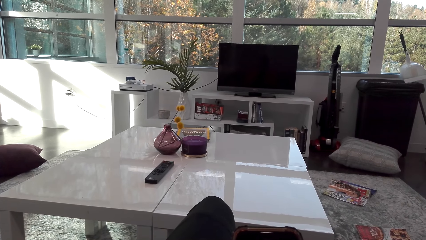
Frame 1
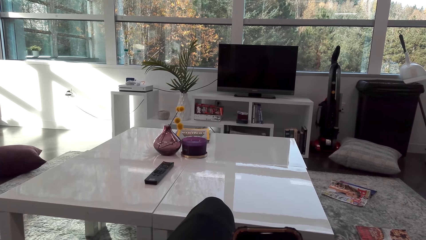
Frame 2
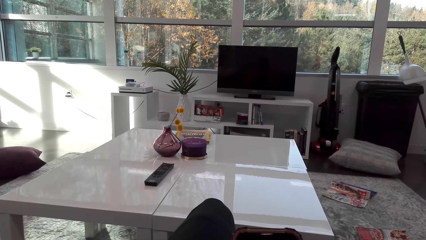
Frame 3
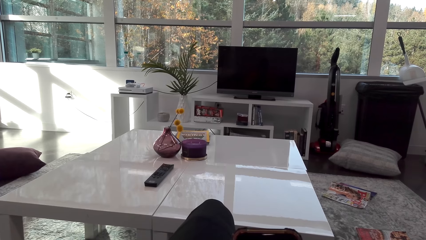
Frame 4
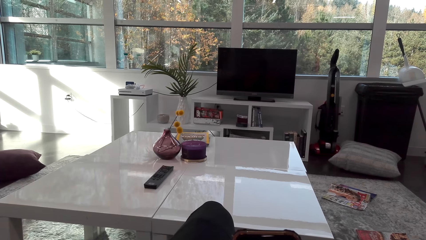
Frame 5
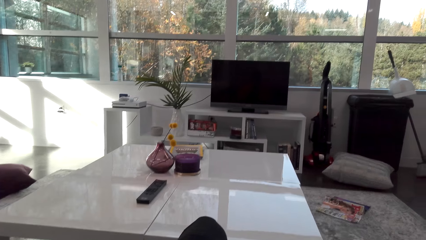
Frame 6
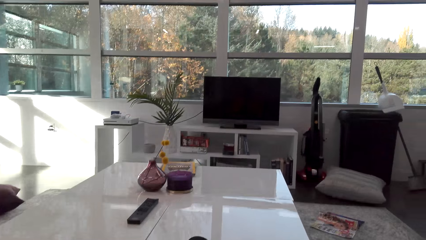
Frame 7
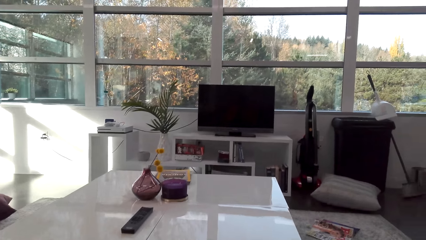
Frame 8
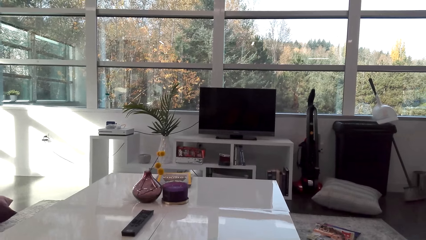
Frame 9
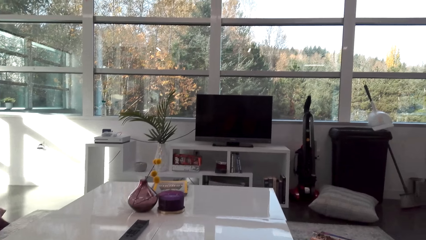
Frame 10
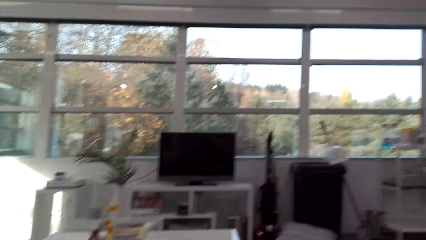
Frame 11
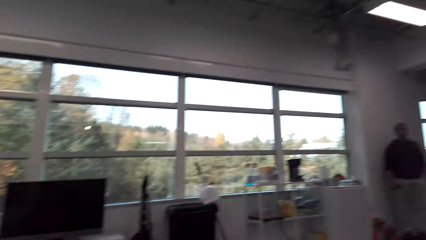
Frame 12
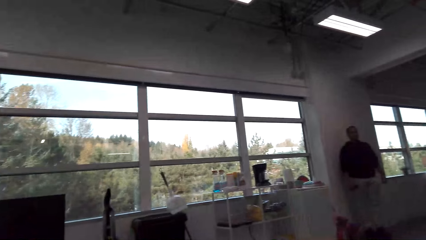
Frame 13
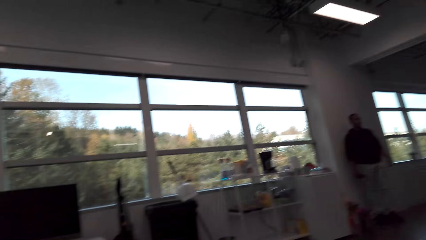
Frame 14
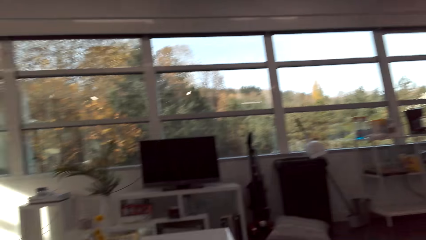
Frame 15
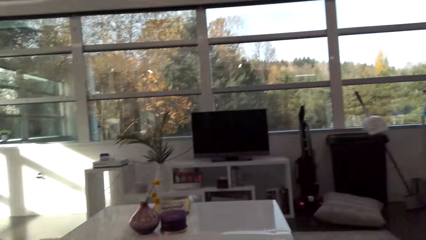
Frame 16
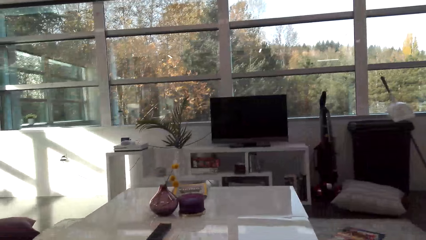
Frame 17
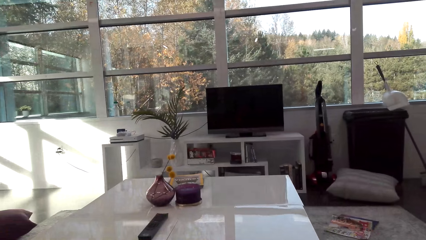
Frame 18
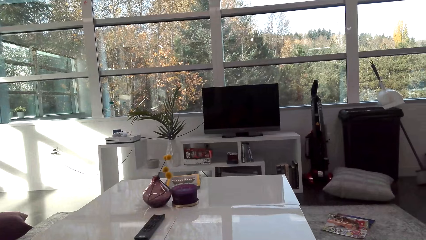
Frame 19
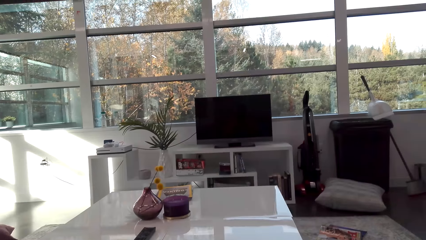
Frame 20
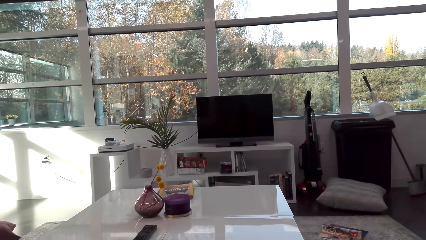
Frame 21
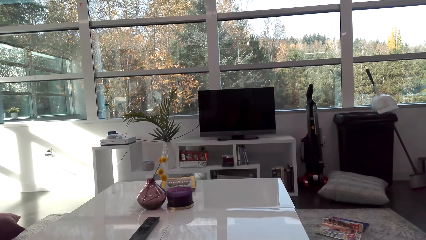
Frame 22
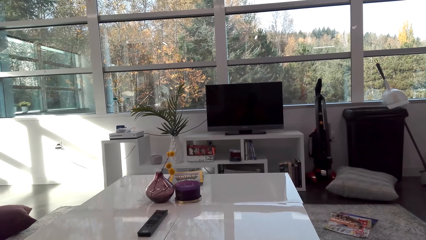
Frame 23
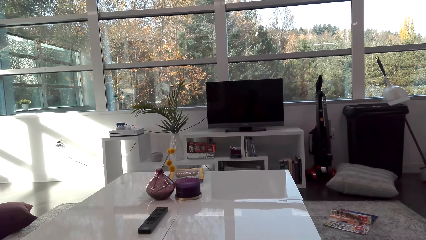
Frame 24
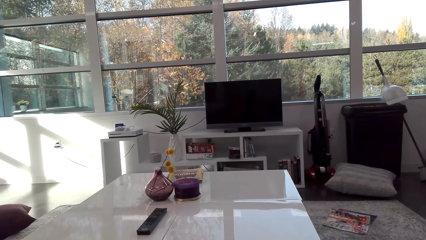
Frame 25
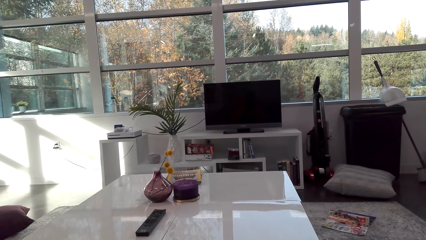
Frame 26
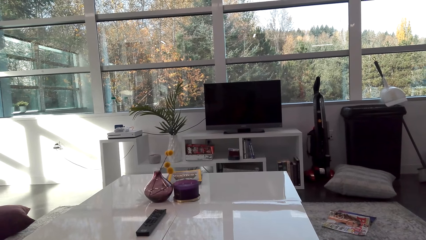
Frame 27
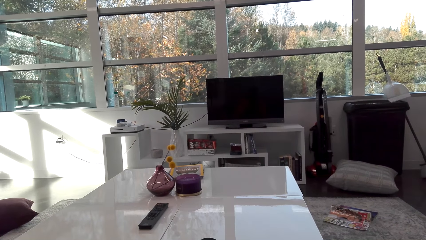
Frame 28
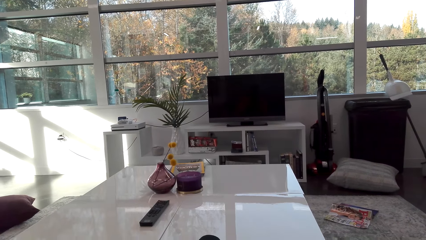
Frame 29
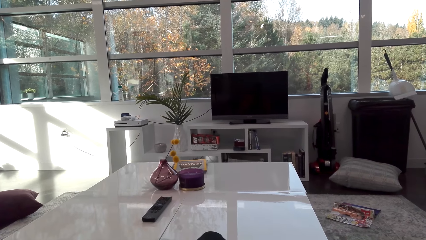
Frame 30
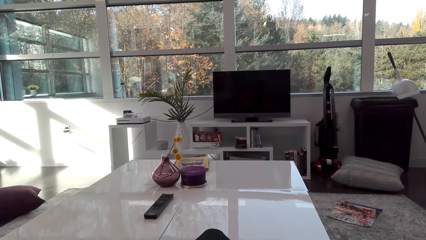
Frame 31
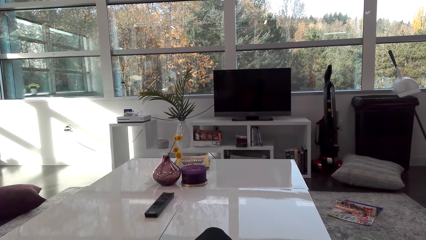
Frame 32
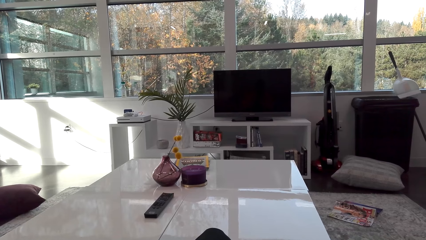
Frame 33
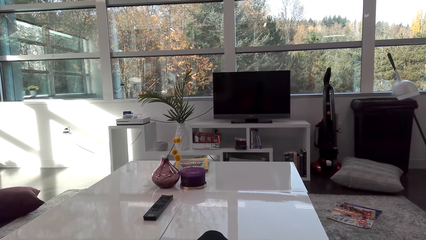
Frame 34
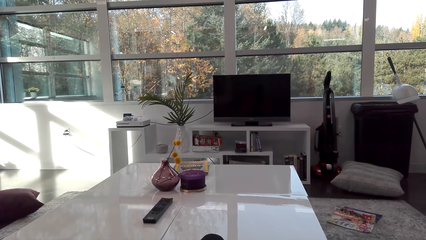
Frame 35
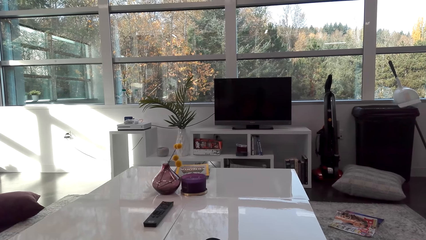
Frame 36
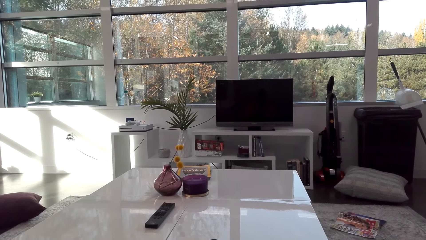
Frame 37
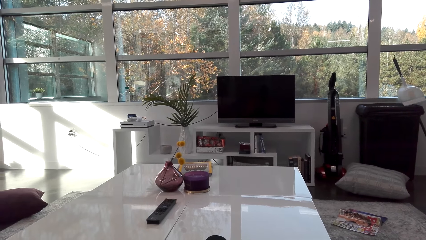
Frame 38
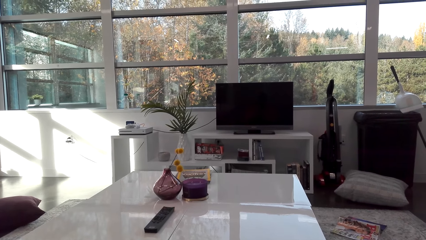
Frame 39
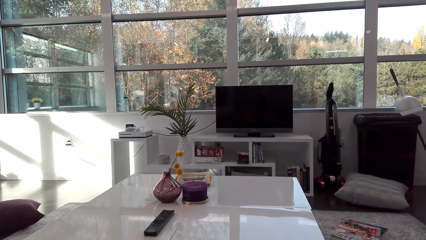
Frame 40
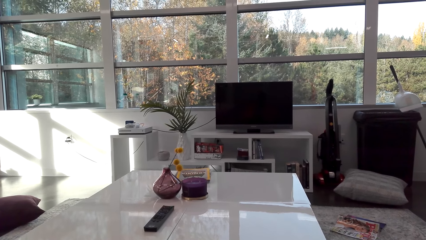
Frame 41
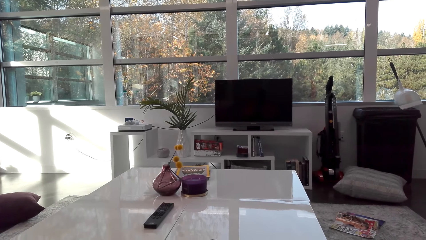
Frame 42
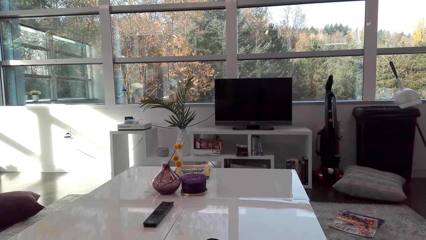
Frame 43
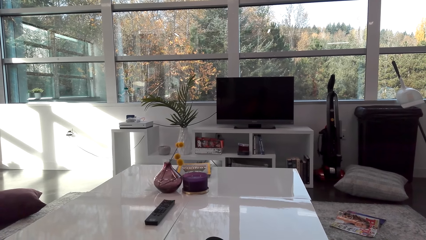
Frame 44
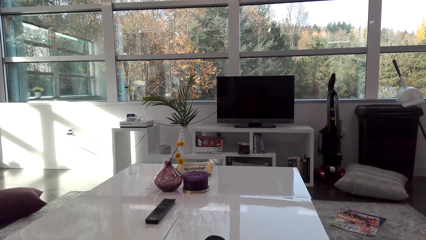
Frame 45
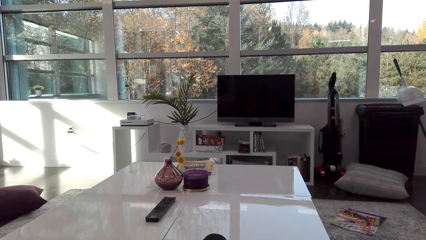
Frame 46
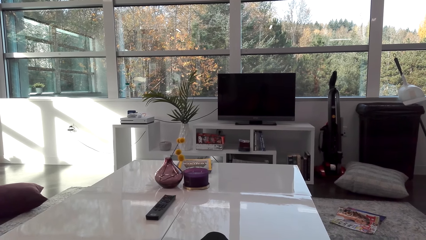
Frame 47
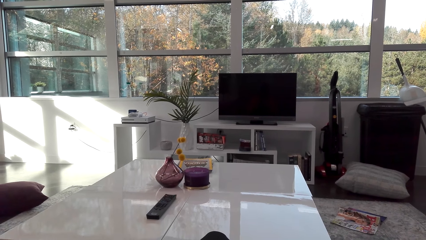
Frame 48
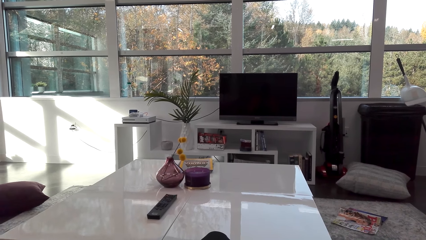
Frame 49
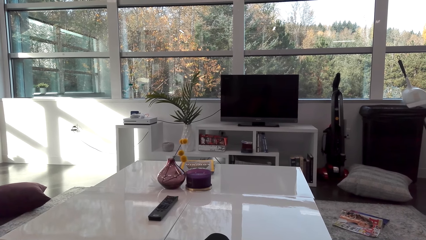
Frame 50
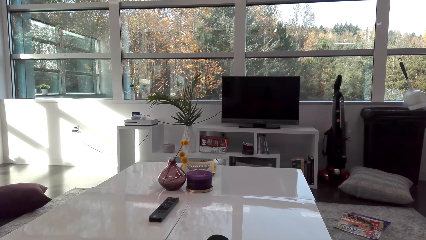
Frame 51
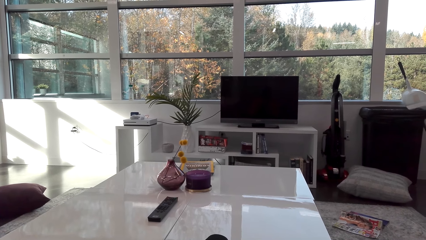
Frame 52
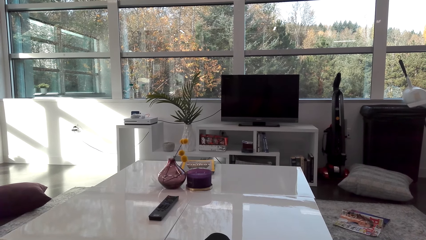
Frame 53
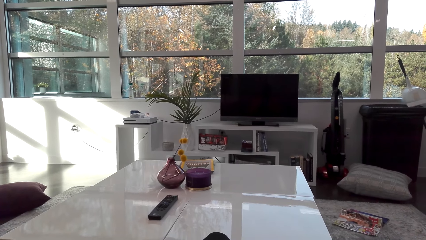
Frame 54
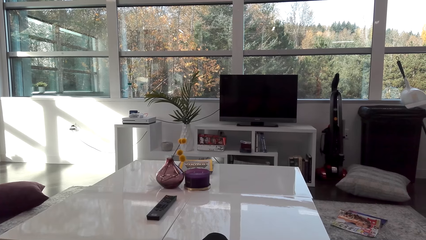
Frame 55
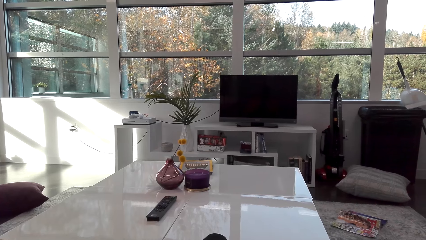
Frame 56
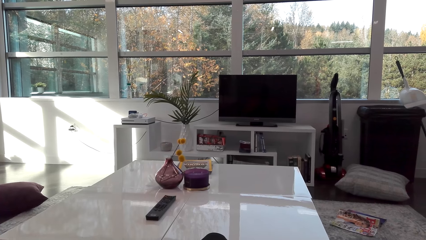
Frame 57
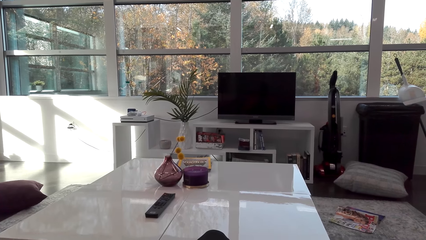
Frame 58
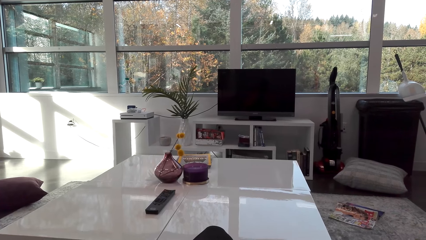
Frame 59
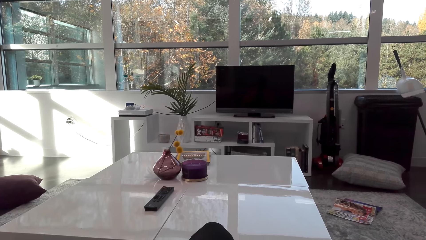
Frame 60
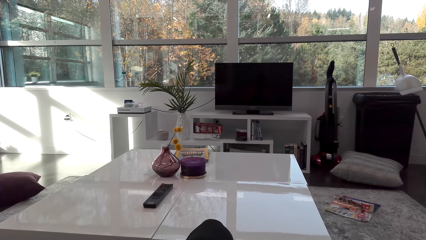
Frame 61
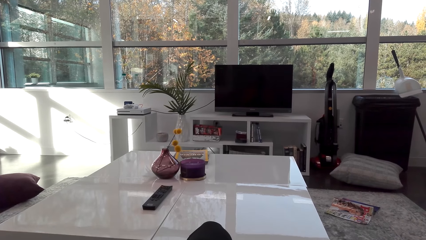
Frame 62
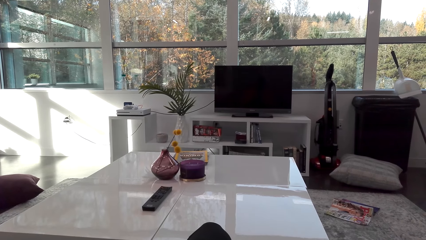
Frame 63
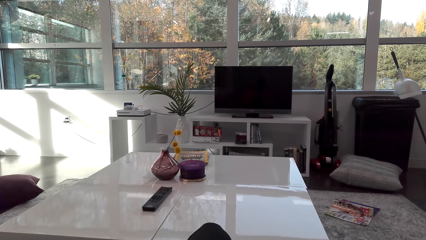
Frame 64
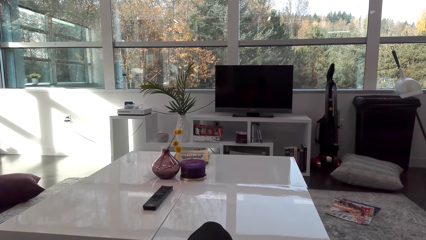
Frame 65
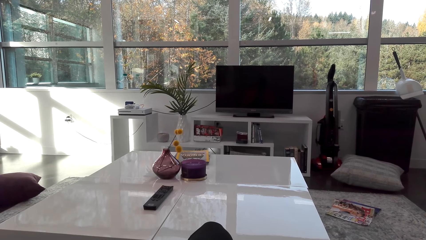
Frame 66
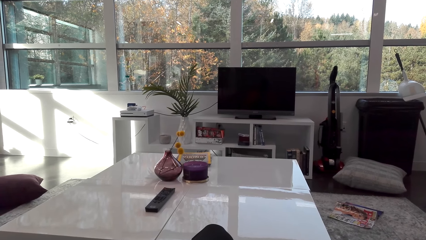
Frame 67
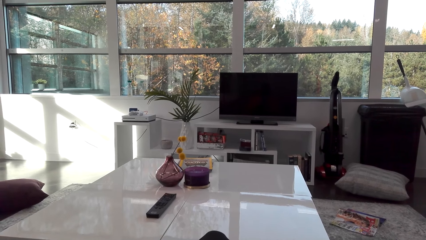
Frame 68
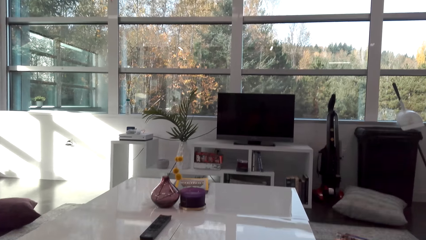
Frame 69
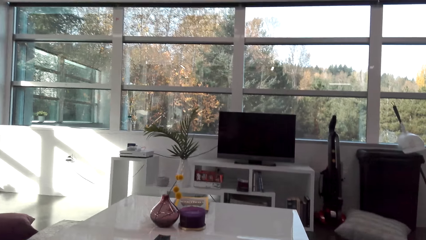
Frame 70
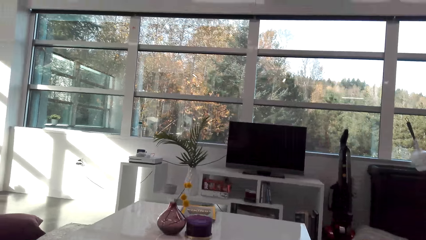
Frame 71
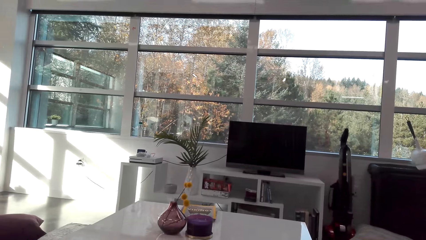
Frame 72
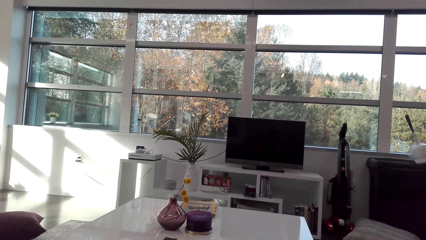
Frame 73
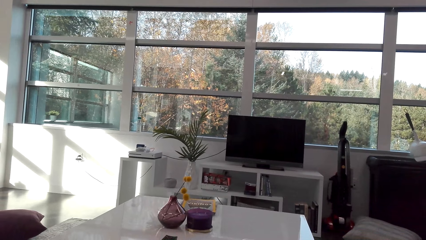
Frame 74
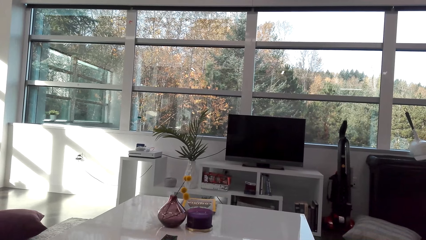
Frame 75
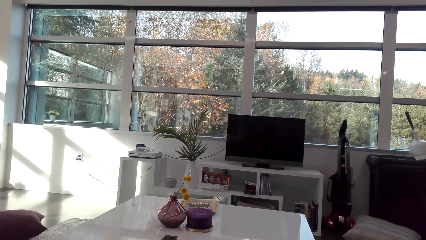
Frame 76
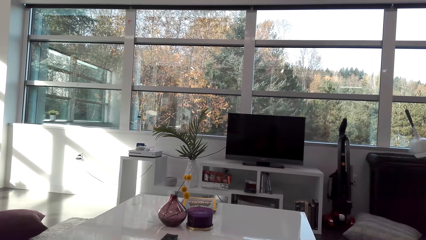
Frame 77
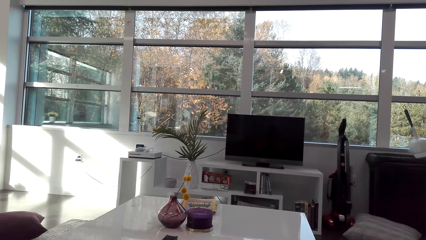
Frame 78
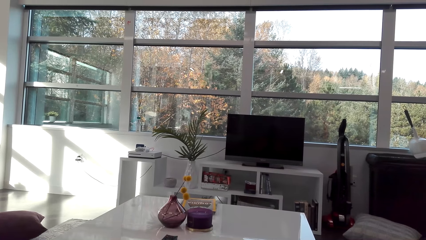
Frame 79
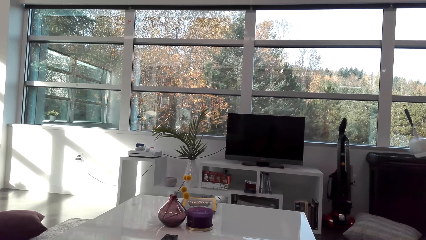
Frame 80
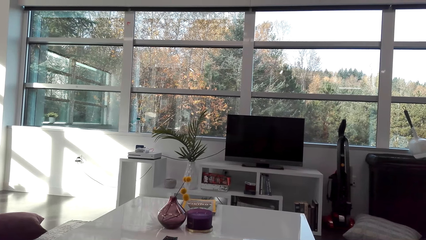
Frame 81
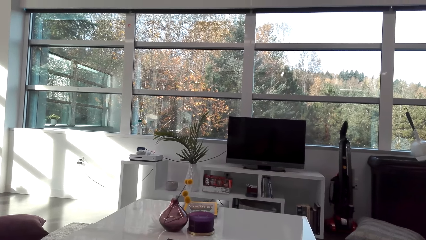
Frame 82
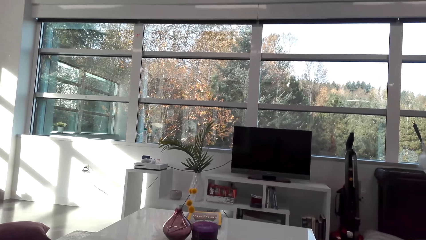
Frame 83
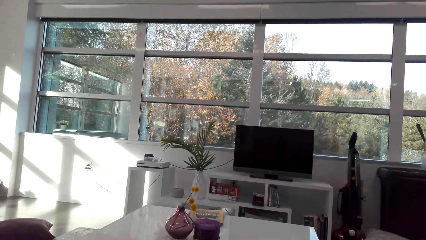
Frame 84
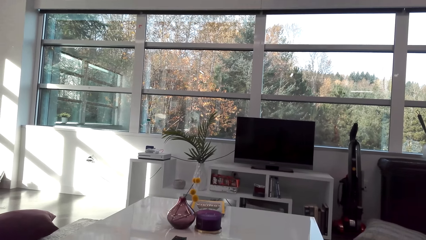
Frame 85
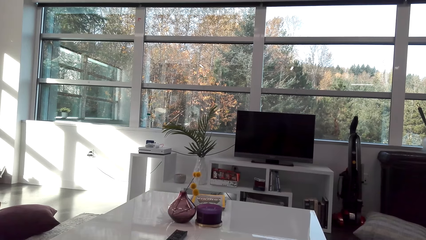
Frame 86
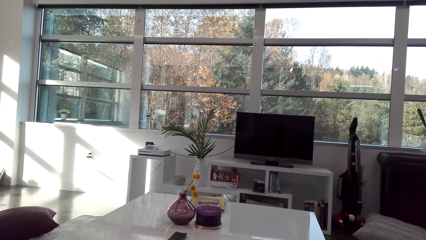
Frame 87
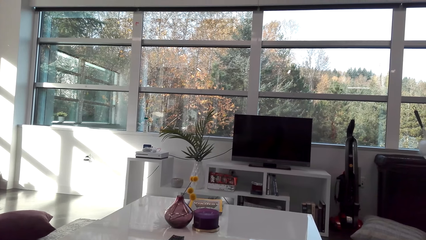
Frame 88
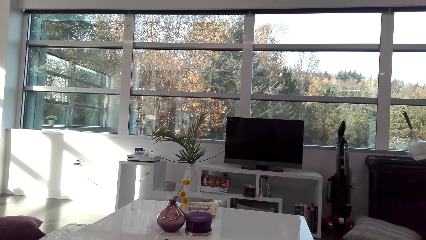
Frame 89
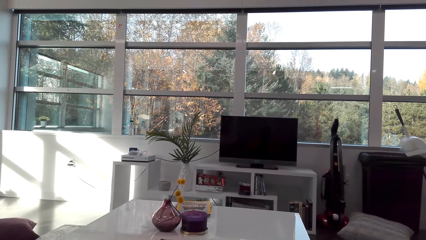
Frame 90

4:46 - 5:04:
The camera wearer looks around the house. They sit on a chair.
